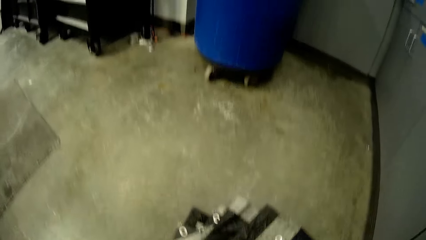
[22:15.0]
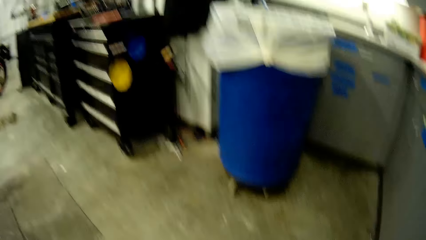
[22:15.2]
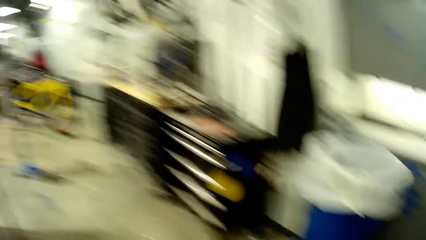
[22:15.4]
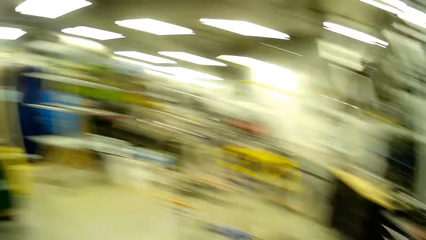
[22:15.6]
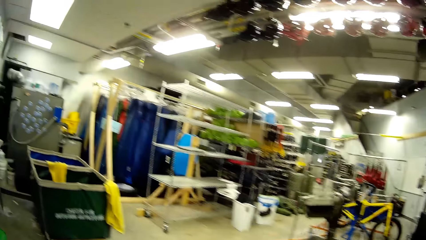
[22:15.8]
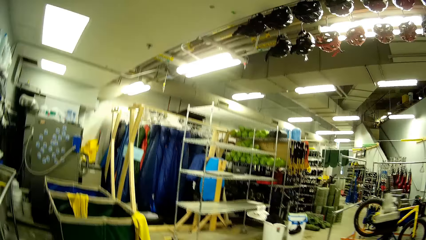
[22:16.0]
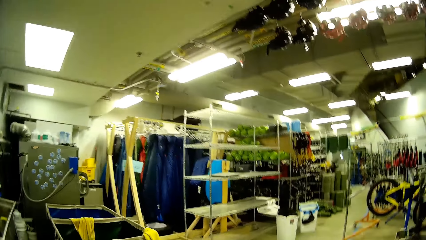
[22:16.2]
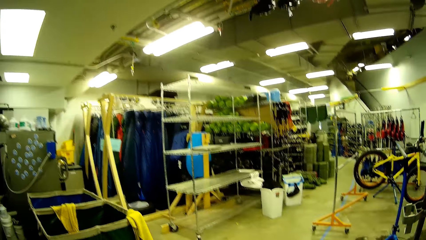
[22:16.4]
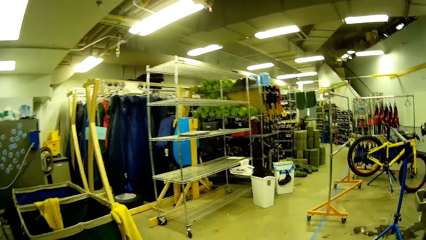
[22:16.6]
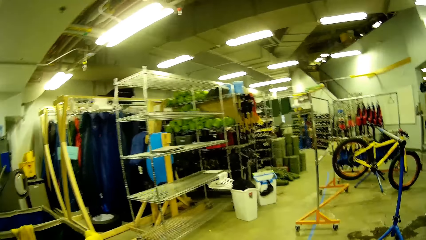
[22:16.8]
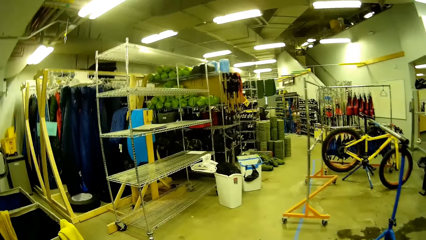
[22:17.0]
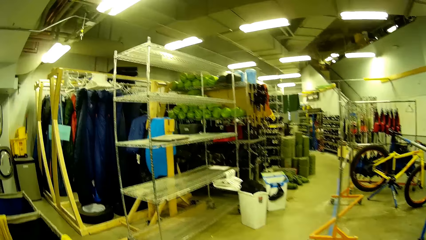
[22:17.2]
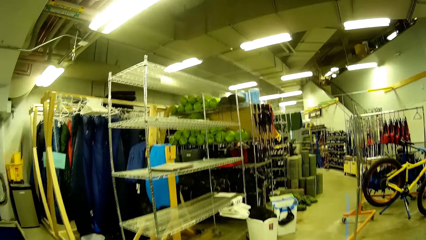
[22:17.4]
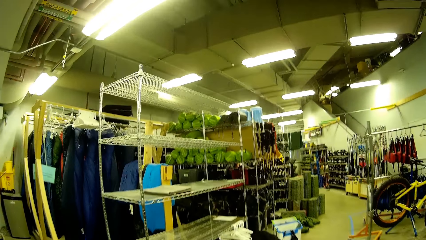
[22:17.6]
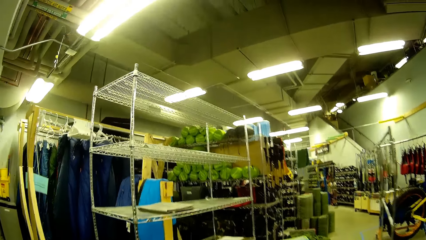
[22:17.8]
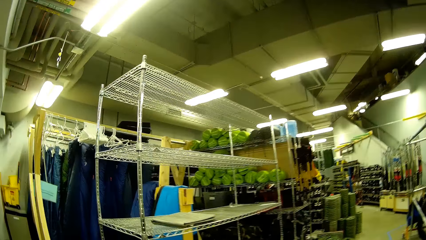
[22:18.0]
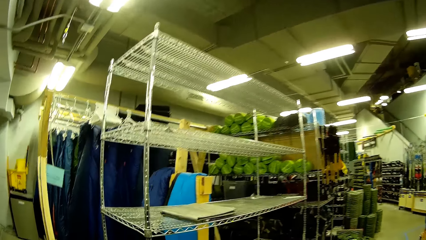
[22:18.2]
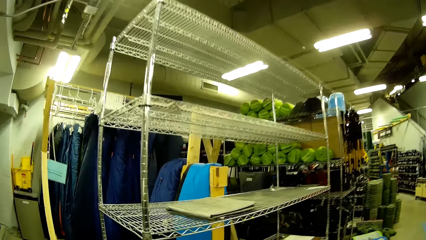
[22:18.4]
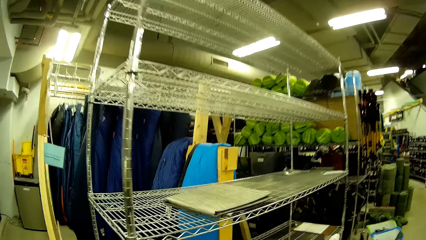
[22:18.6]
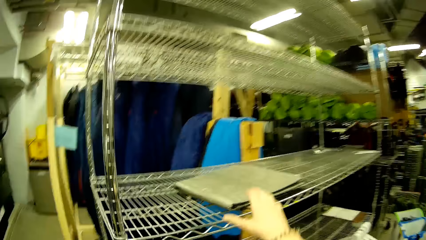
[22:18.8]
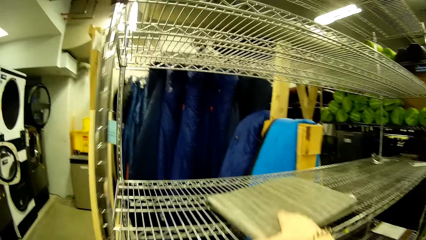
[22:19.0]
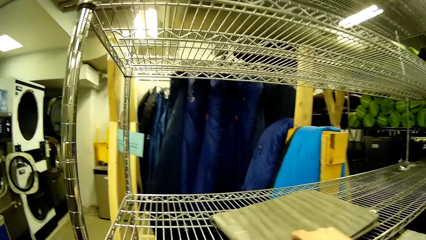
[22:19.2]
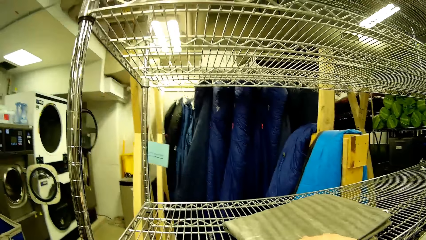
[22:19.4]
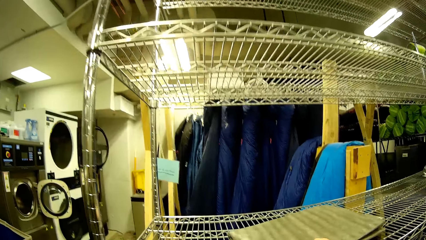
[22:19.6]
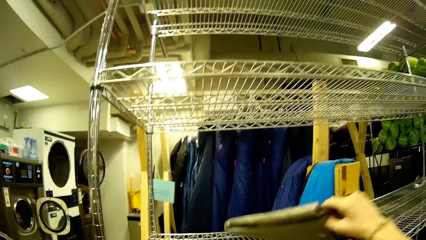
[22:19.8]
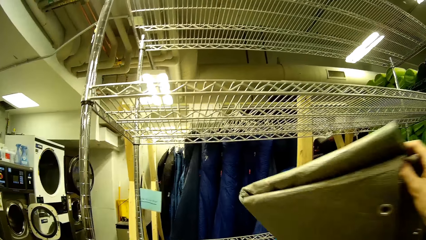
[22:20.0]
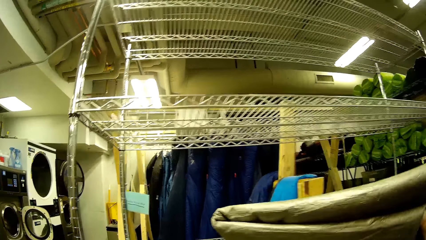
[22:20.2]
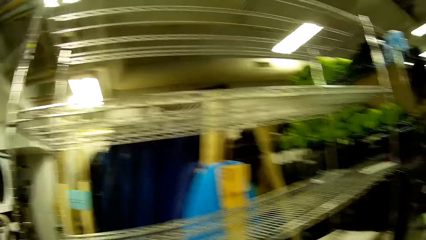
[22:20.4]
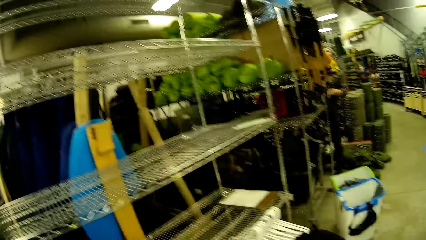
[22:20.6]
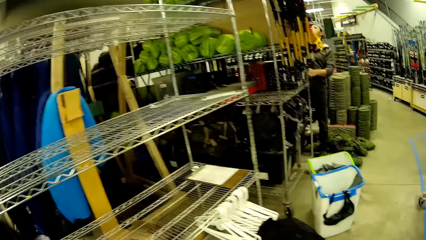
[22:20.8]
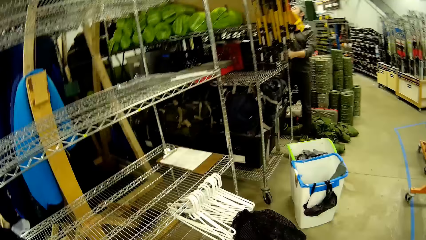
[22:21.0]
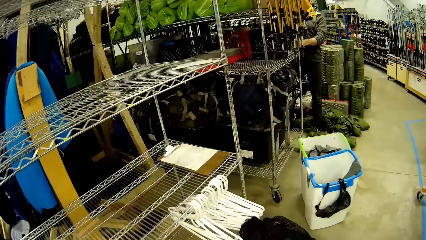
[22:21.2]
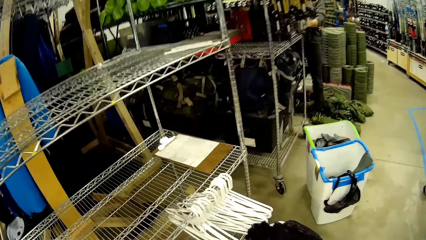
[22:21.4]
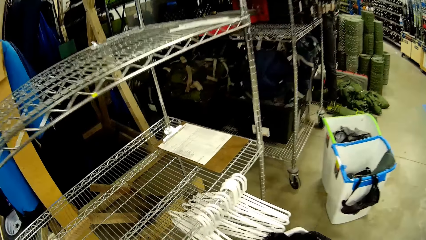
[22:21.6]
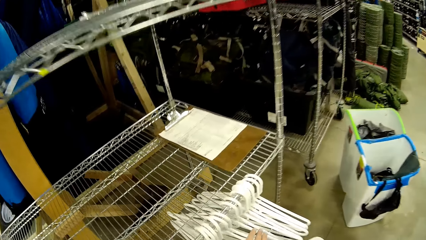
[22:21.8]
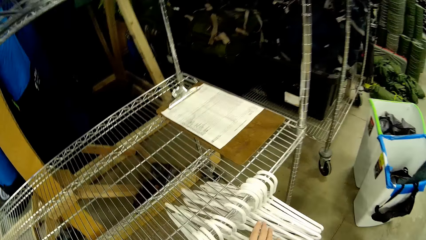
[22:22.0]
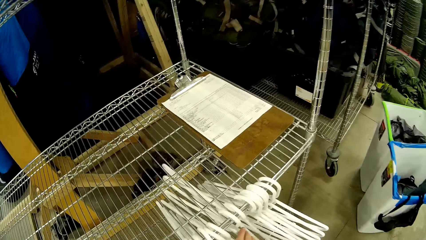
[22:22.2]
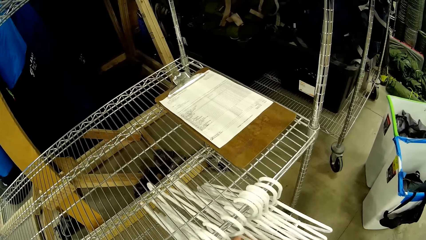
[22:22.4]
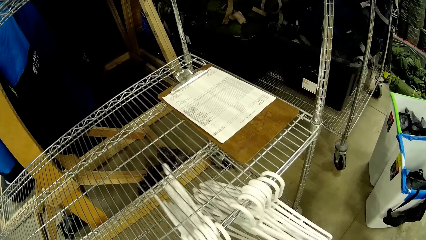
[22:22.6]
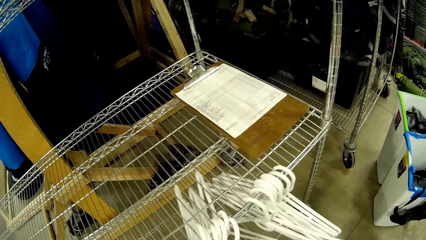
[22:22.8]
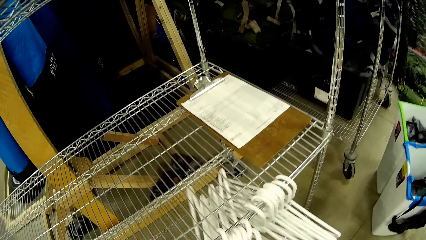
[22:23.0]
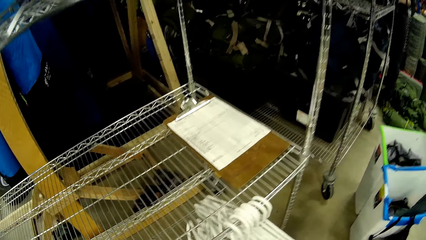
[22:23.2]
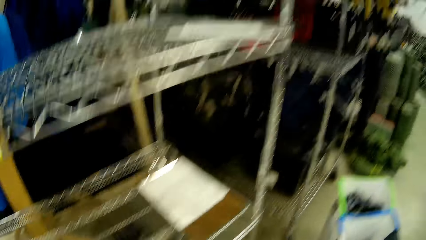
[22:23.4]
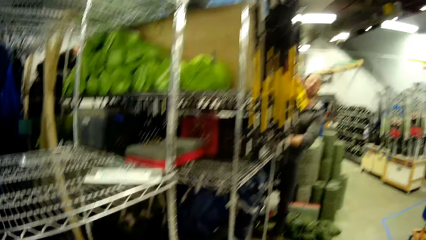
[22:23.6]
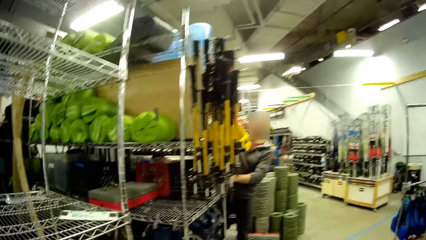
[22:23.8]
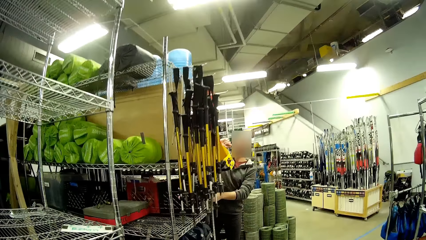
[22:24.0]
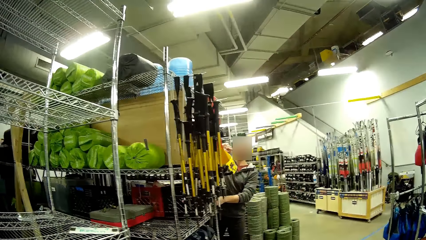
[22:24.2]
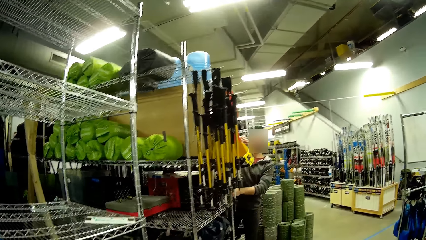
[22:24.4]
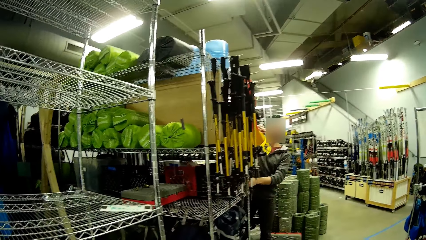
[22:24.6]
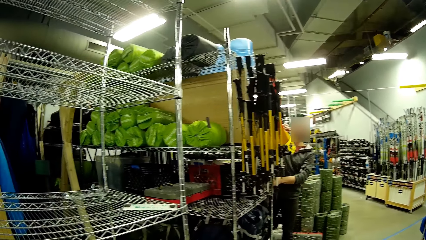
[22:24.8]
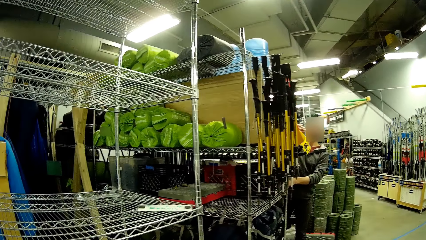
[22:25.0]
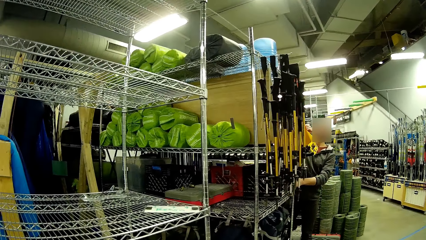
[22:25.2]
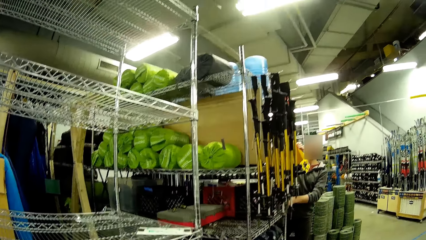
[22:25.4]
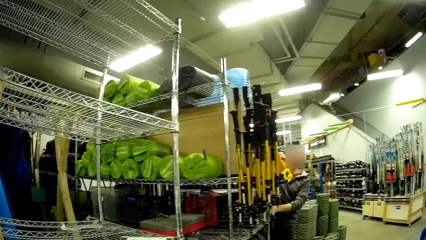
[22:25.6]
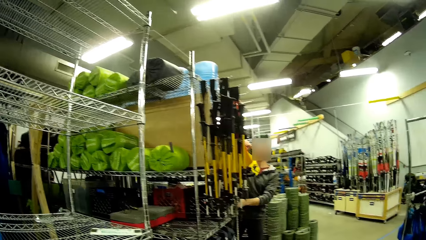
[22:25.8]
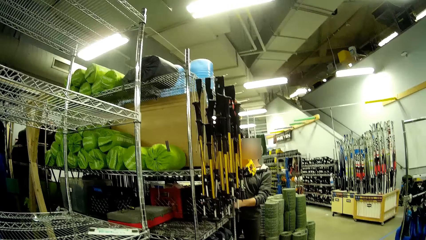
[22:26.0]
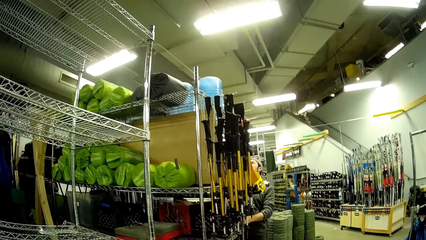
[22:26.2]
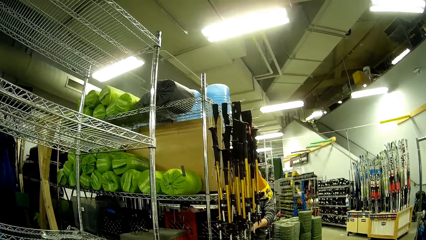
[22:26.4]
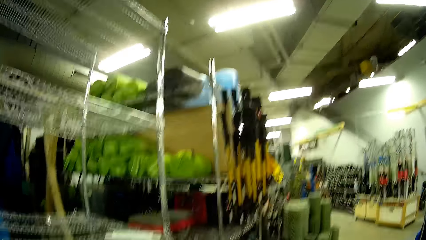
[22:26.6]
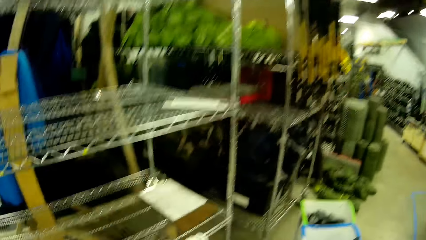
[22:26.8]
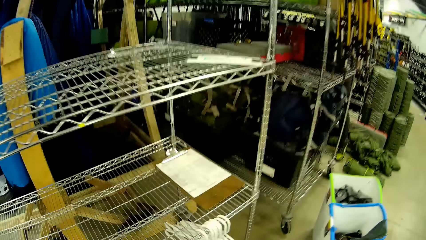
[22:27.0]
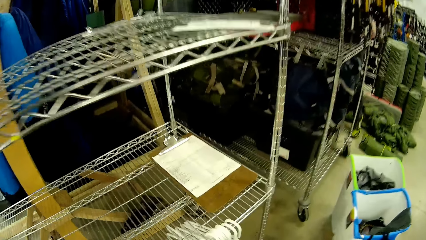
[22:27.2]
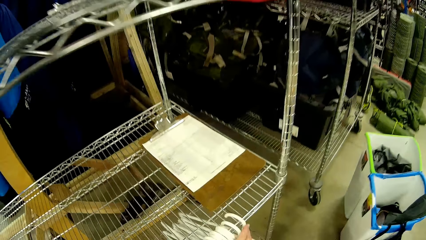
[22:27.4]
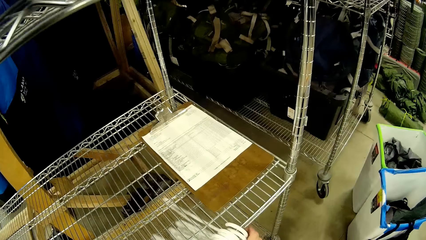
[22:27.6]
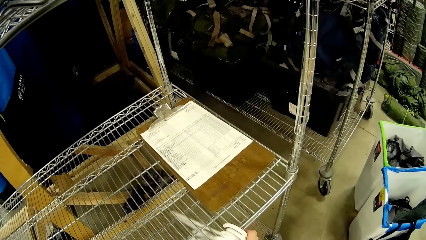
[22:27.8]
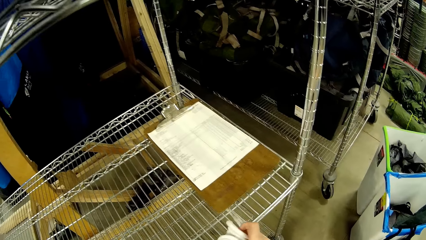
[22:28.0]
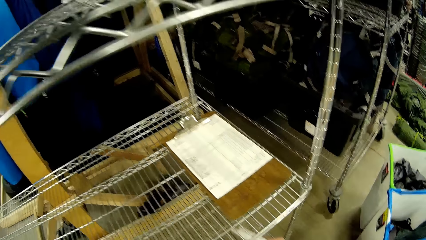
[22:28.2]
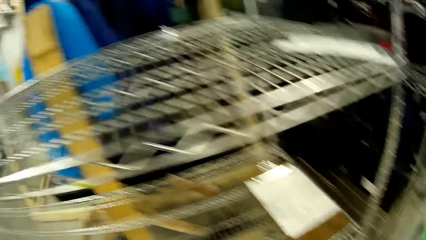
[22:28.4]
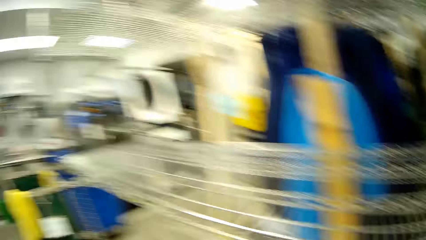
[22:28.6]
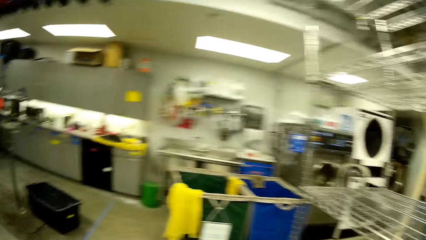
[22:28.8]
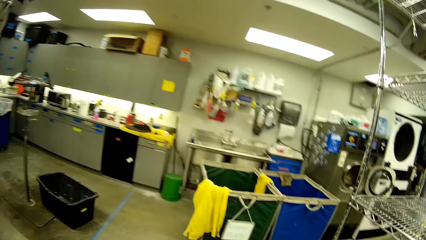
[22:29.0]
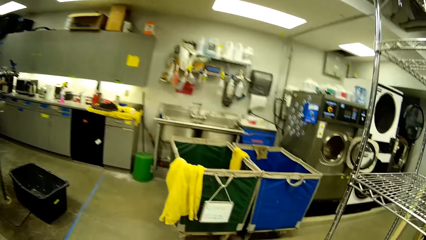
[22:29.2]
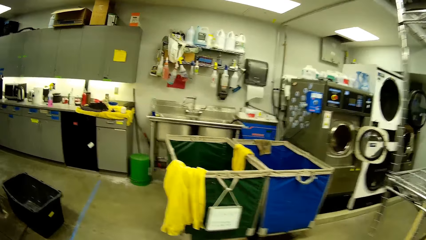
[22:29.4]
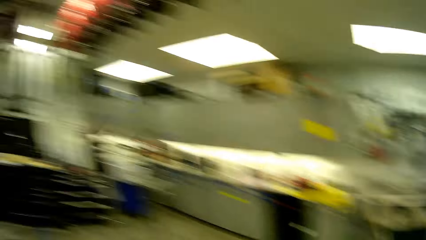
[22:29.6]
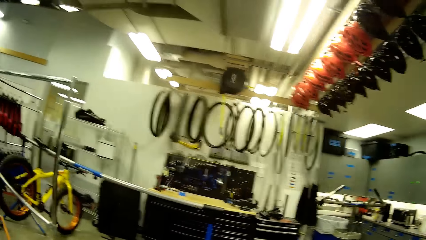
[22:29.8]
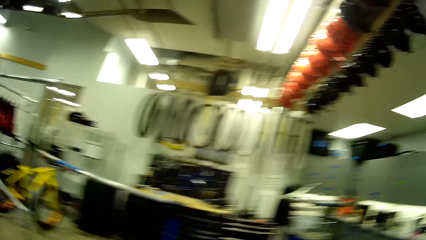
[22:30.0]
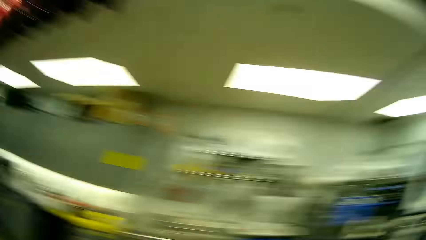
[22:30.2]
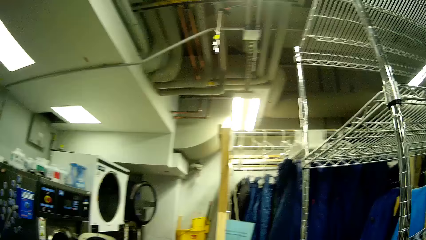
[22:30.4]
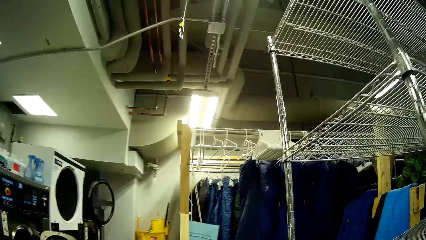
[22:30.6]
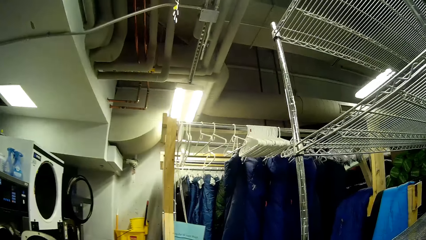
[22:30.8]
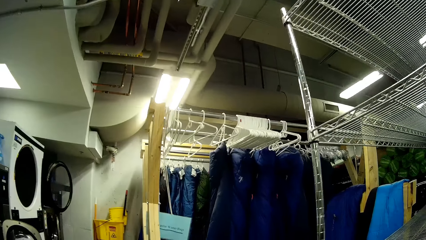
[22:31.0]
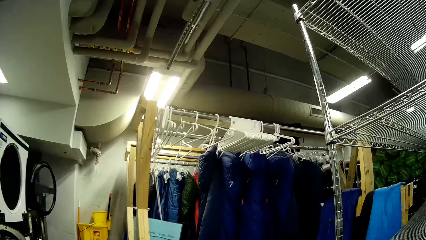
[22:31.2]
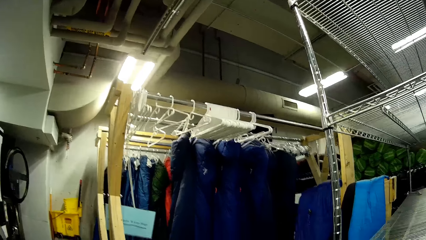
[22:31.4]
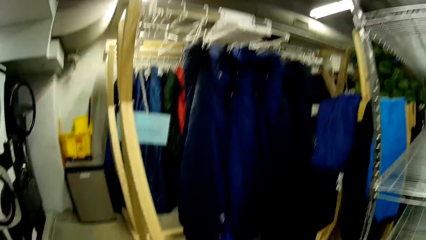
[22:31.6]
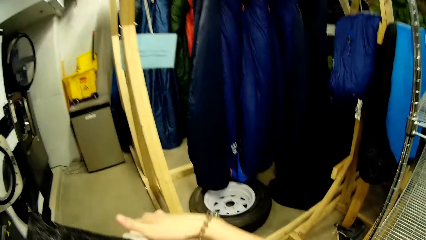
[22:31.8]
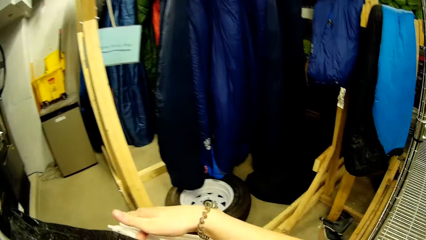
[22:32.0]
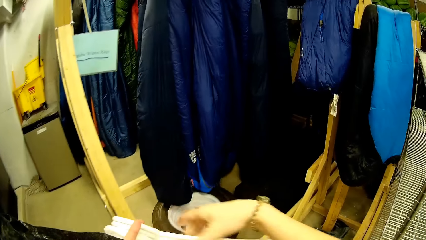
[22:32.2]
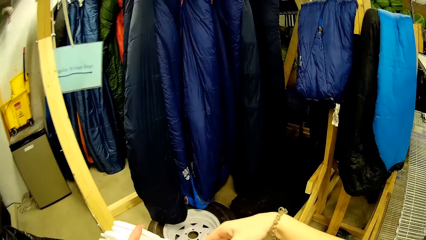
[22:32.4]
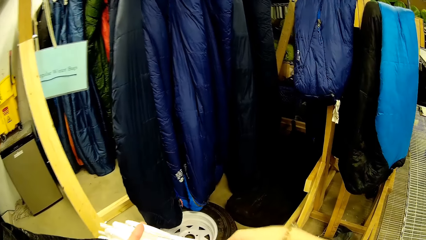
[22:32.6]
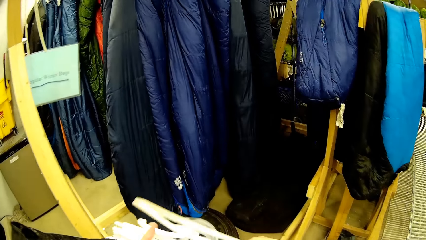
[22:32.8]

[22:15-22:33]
The camera wearer walks in the store to the shelf. They pick a mat or canvas paper from the shelf. They pick hangers. They look around.
